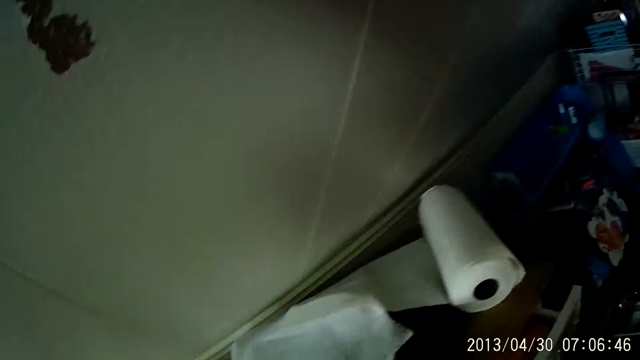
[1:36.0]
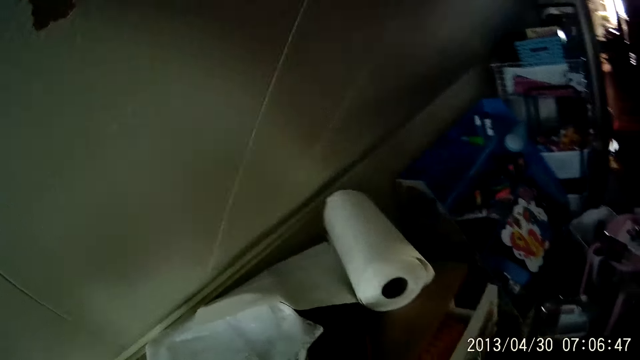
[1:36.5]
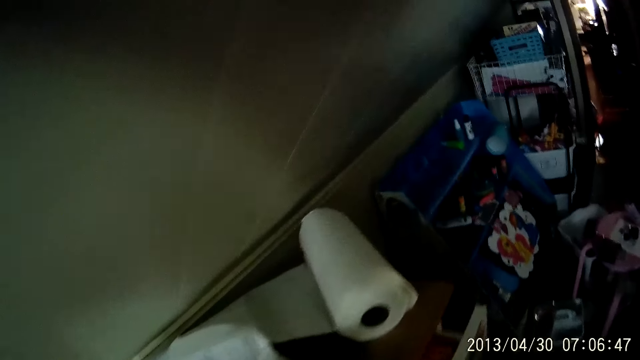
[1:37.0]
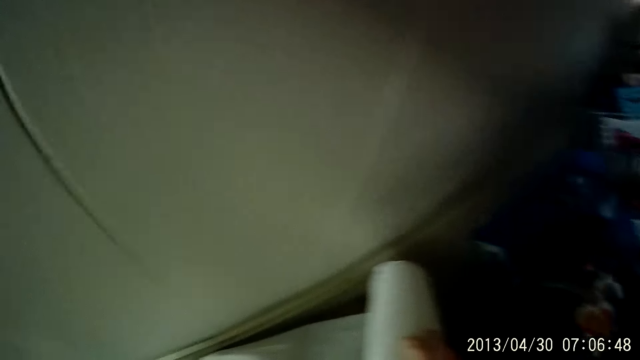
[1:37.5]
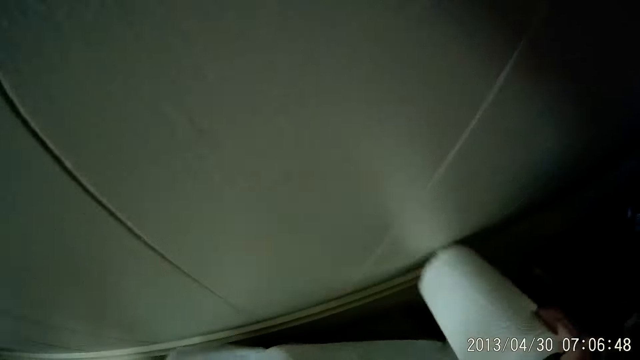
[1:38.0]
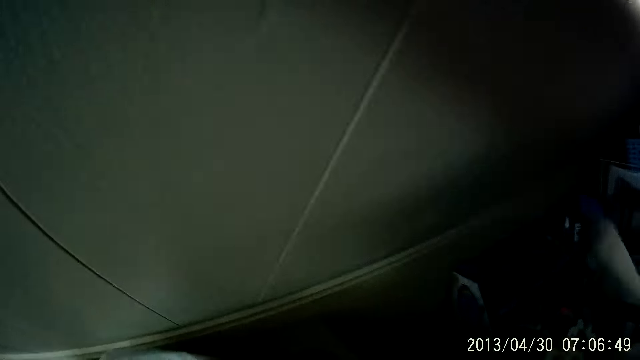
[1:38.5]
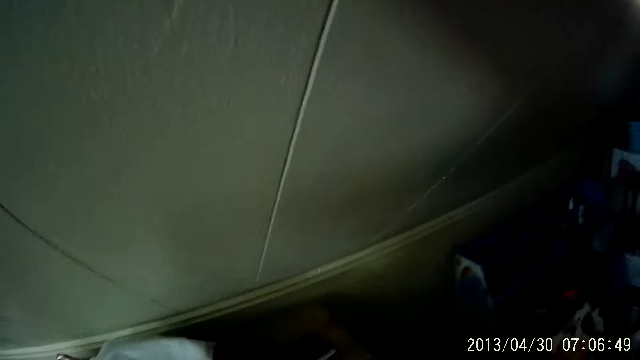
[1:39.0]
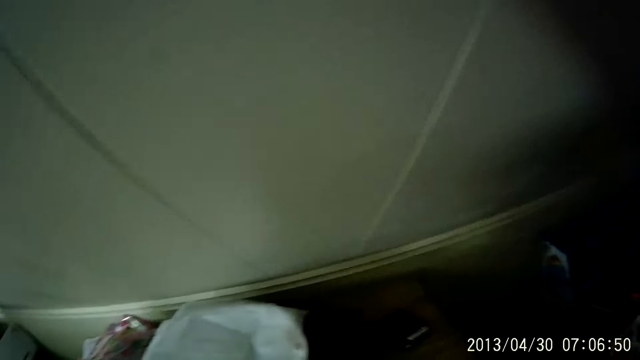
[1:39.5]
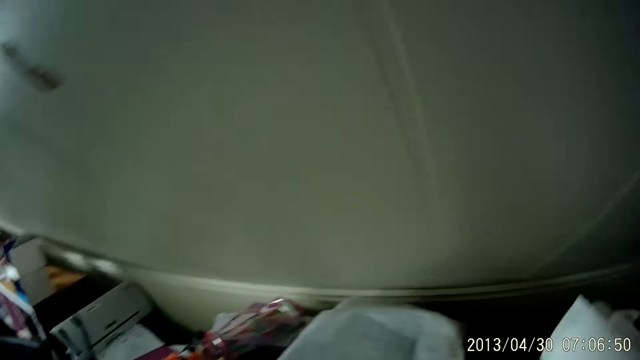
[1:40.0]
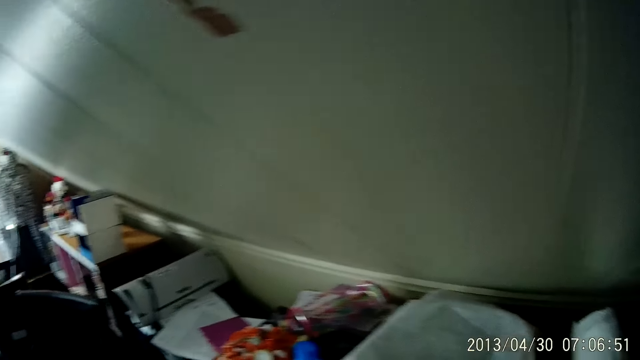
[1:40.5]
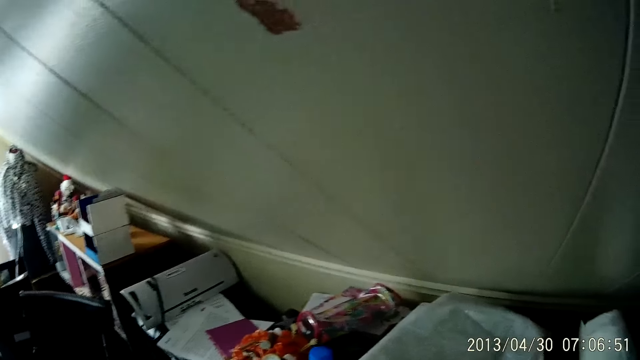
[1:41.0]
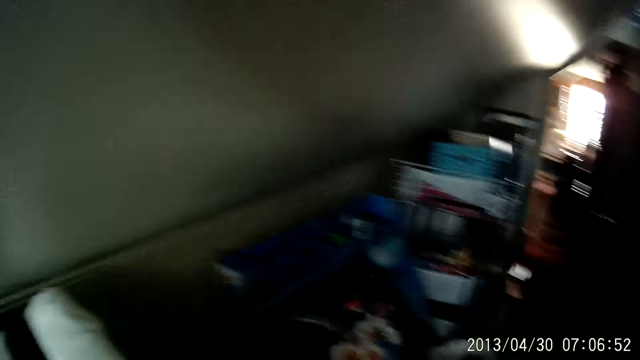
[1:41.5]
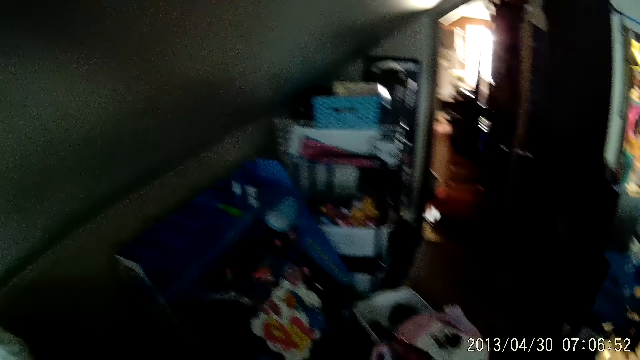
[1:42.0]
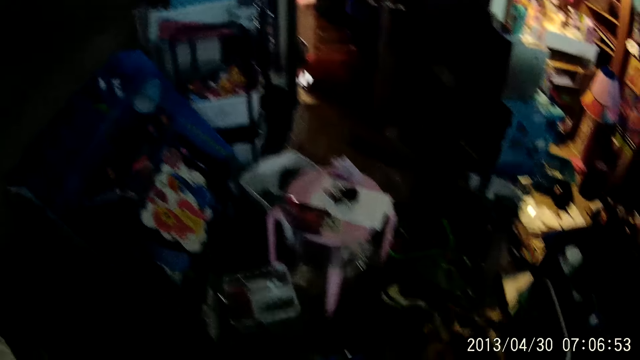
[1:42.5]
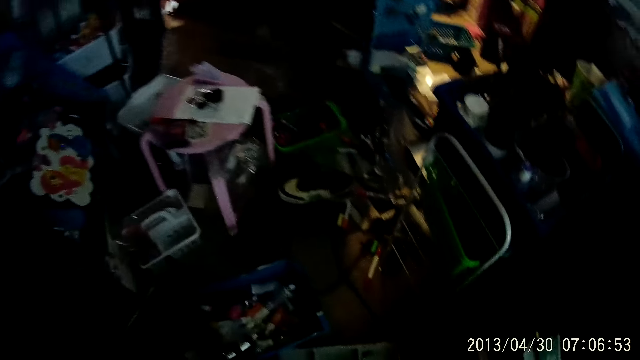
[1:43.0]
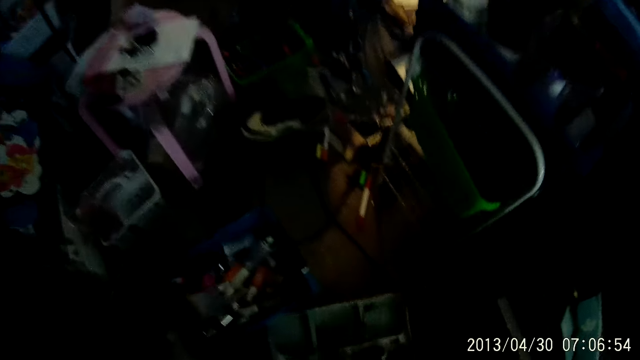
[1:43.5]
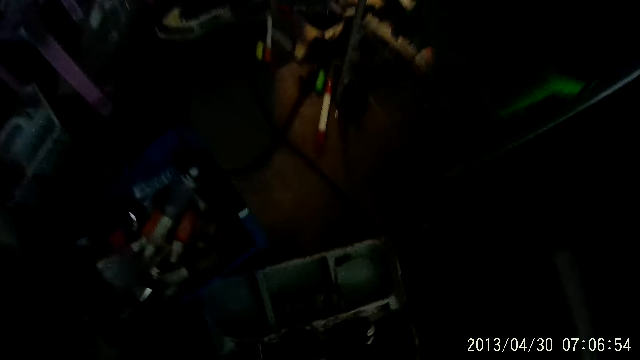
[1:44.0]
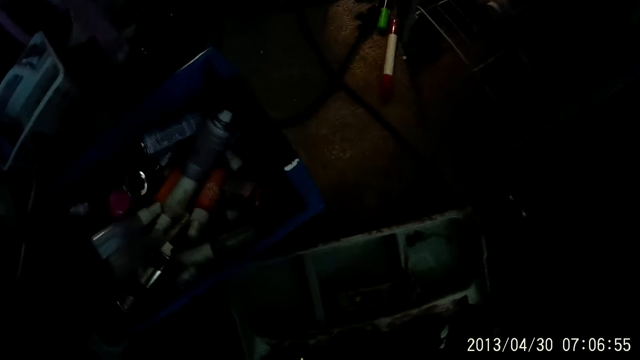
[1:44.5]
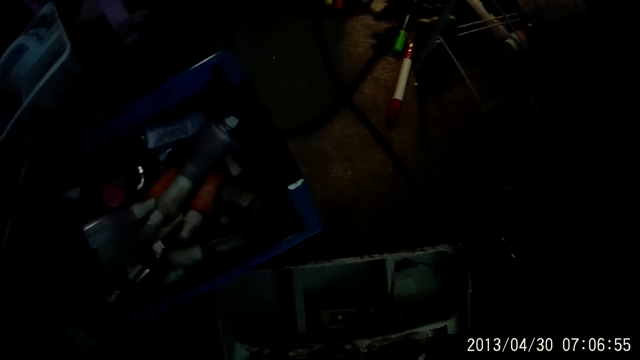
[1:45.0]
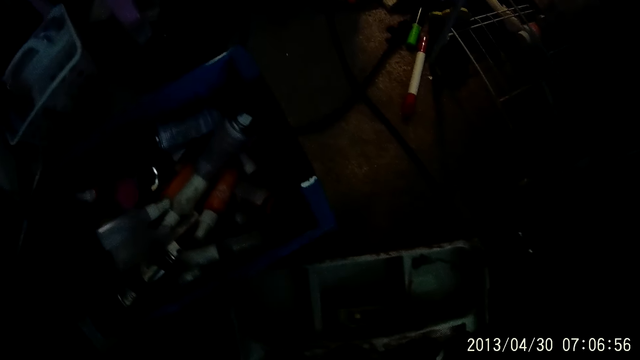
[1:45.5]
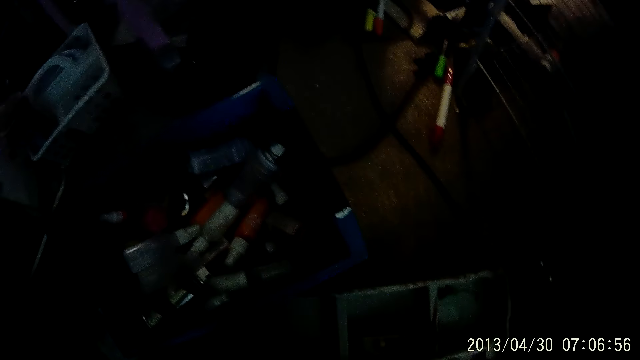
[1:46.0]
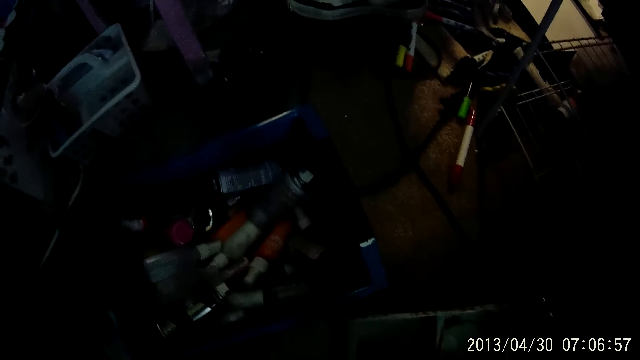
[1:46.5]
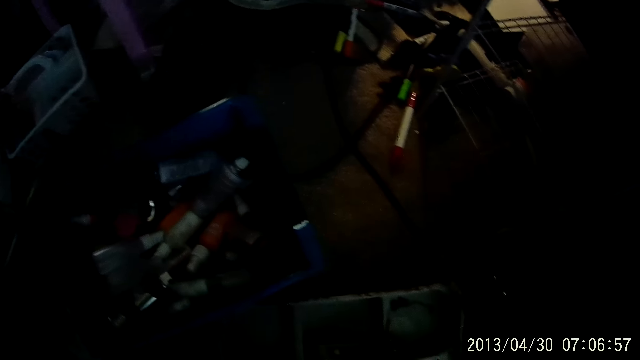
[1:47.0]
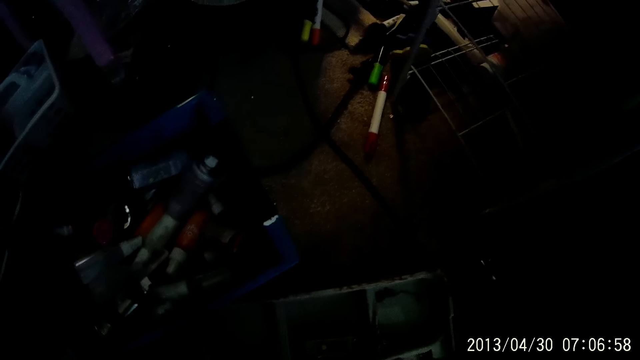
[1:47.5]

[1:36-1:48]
The camera wearer picks up a toilet paper on a cupboard with his right hand. He stares around the room. He drops the toilet paper in his right hand on the cupboard.

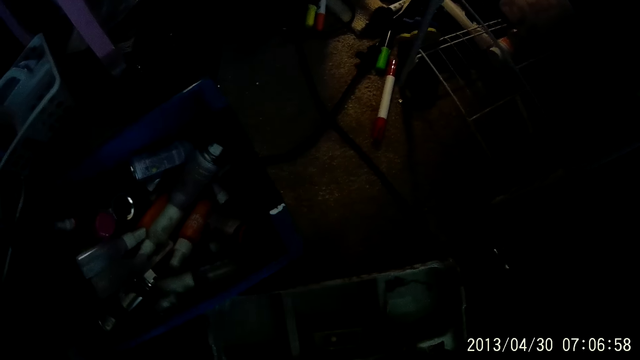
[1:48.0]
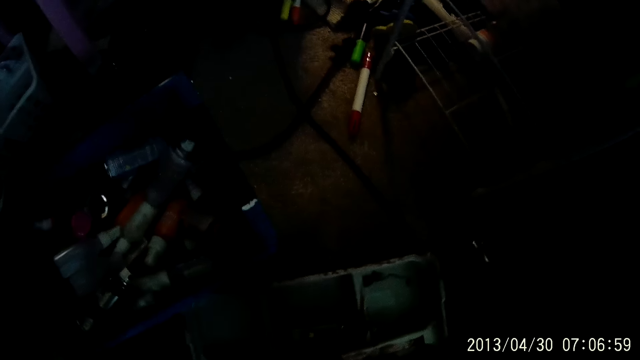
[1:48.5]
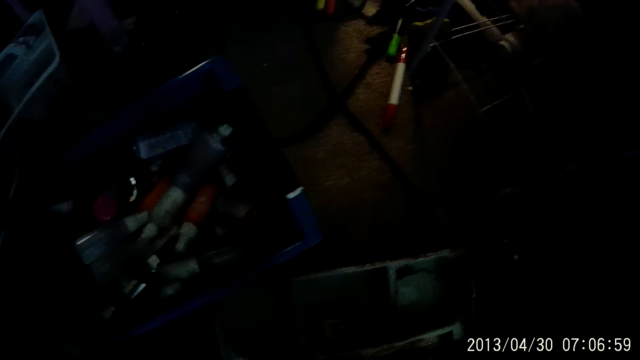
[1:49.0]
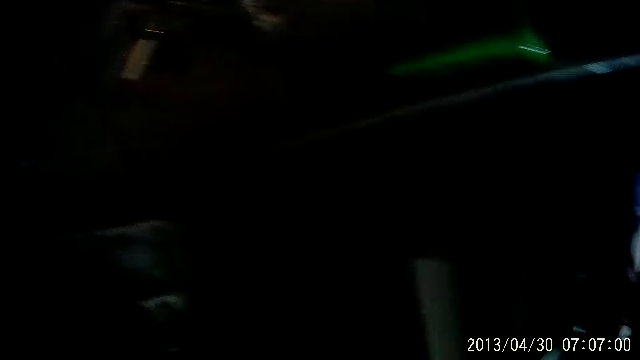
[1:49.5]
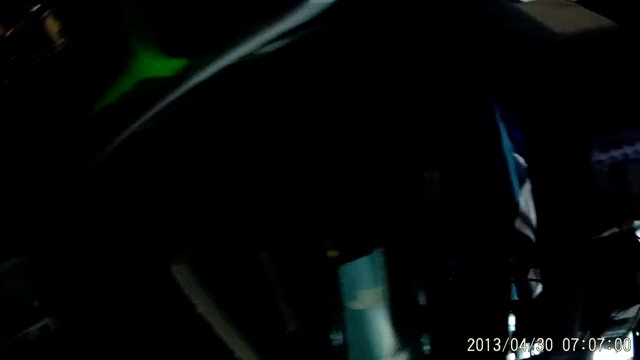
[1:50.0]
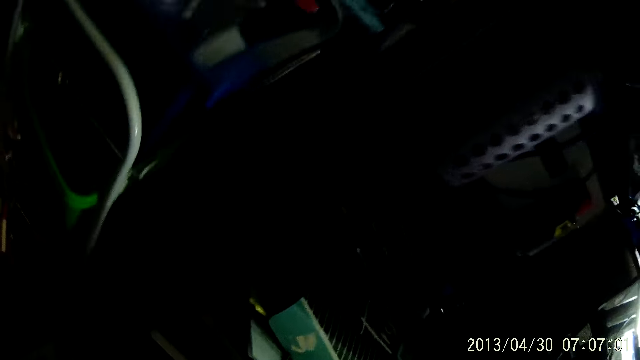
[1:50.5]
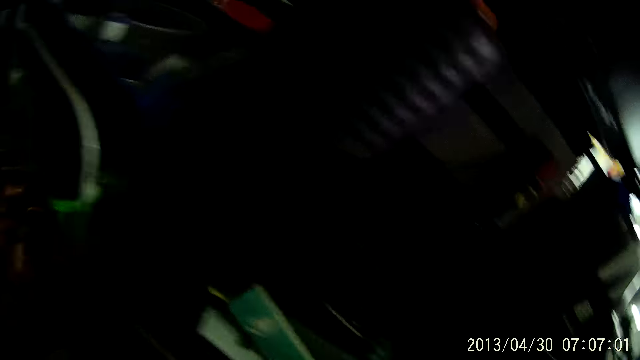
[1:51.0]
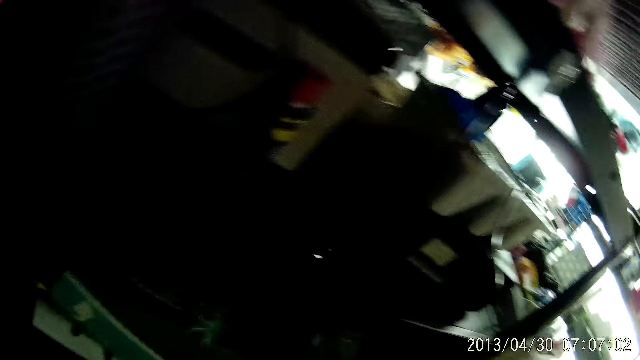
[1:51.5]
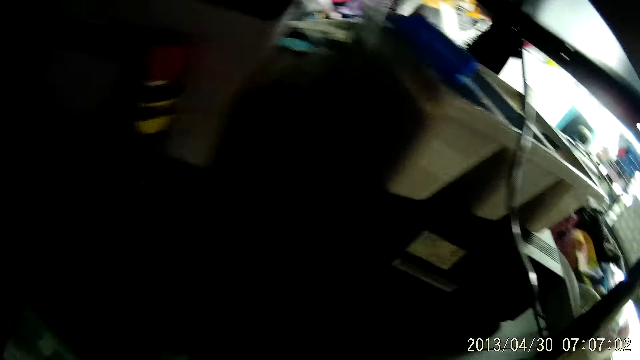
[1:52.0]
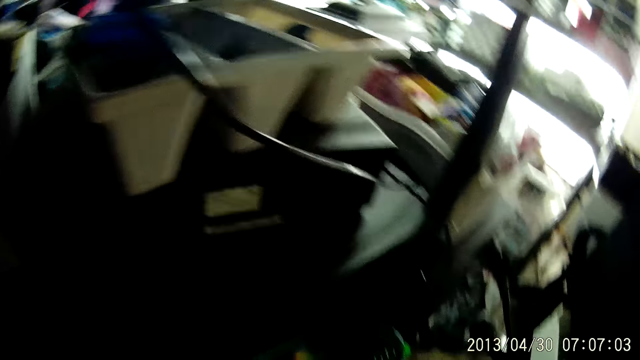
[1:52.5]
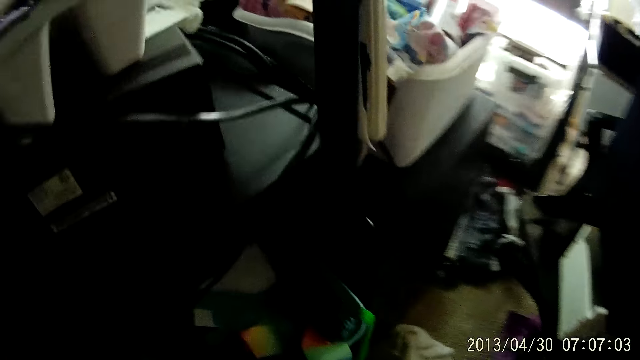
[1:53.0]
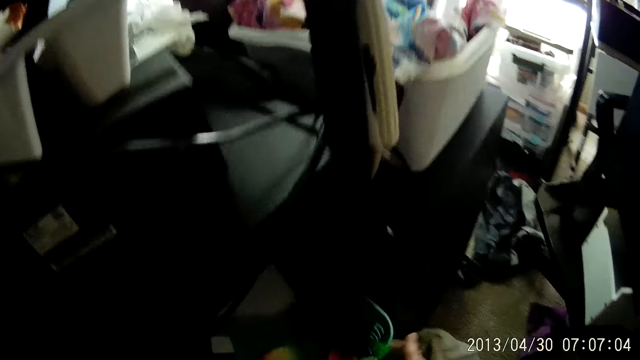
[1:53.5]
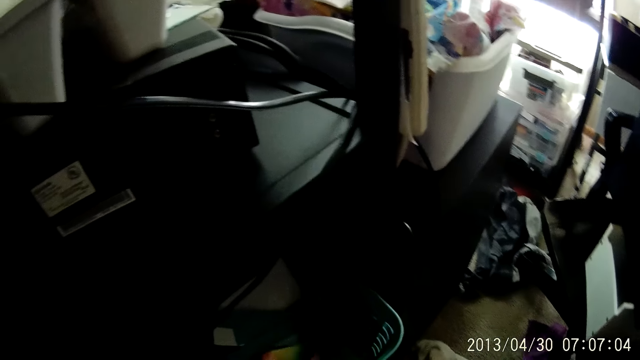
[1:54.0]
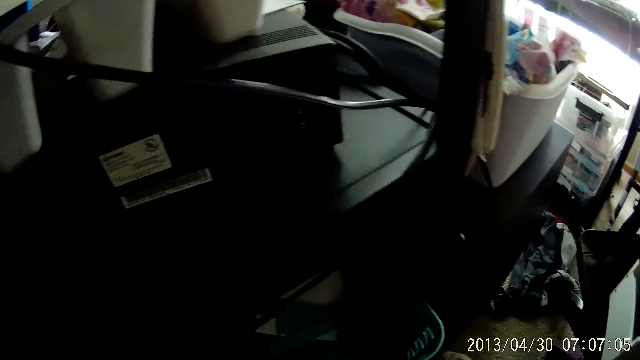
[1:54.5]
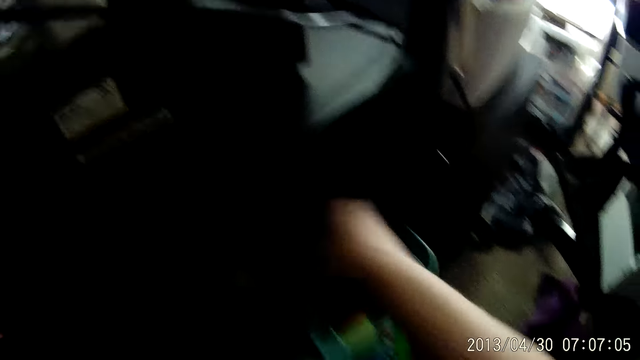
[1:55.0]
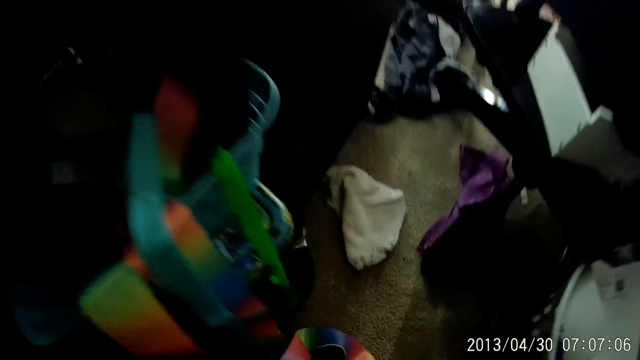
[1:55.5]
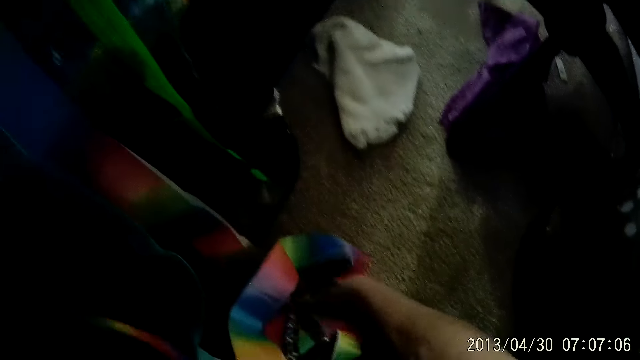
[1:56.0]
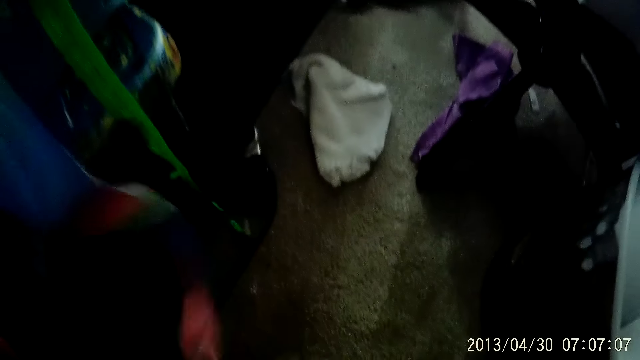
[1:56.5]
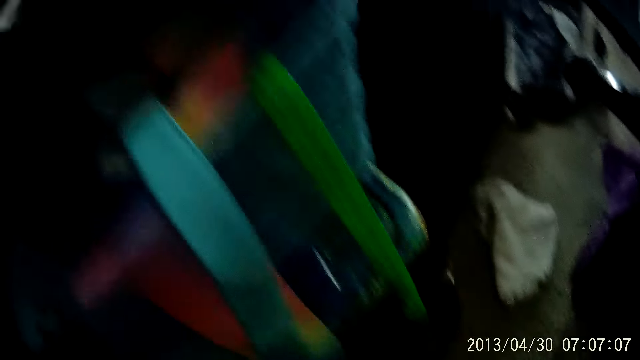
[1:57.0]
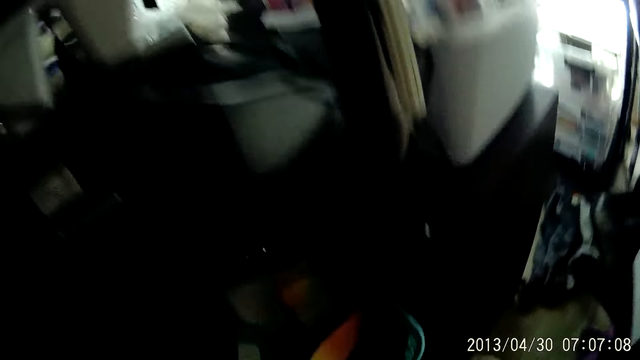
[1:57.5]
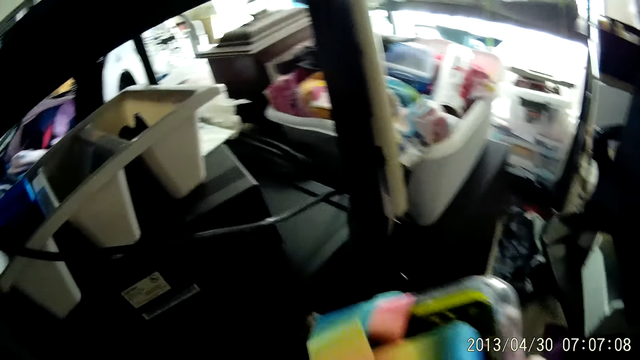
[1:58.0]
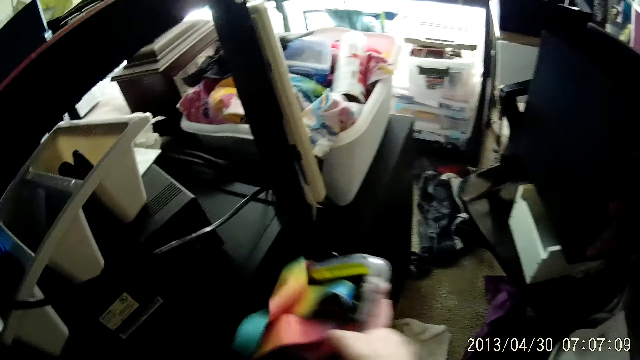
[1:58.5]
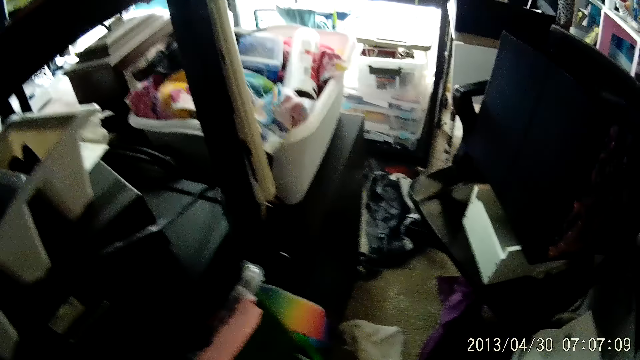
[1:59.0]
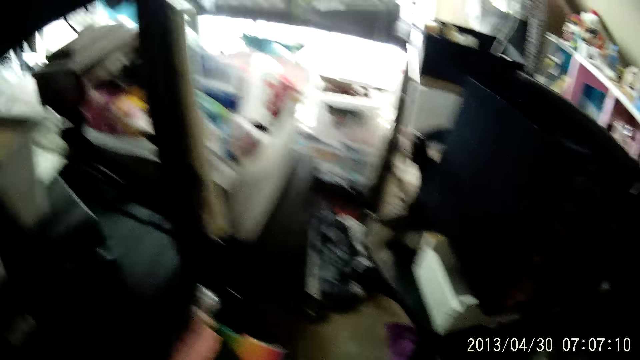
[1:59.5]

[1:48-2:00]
The camera wearer drops a piece of cloth in his right hand in a drawer. He arranges the basket. He picks up a piece of cloth on the floor with his right hand. He drops a bowl in the drawer with his right hand.
